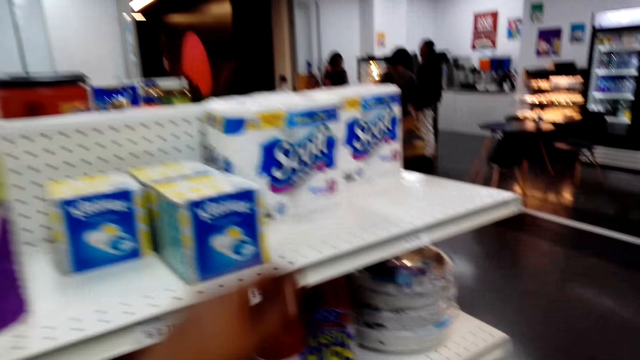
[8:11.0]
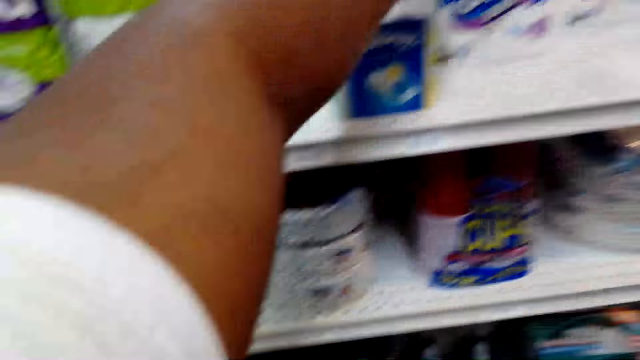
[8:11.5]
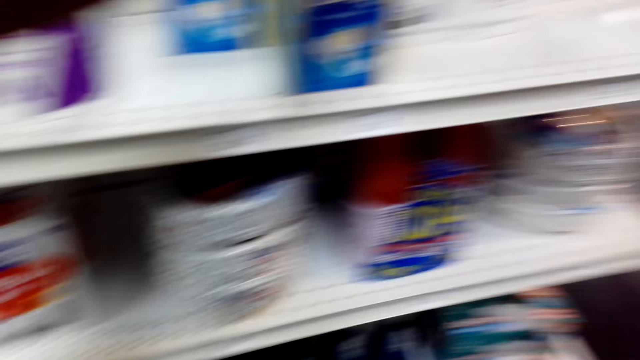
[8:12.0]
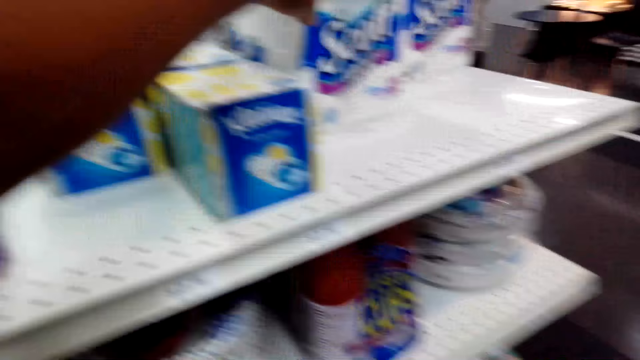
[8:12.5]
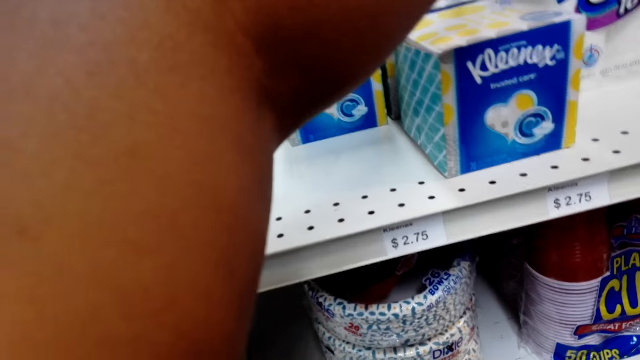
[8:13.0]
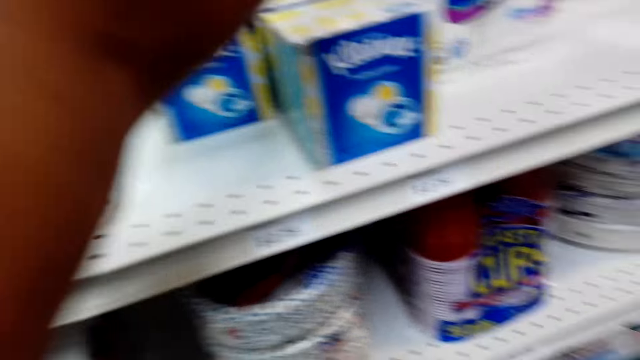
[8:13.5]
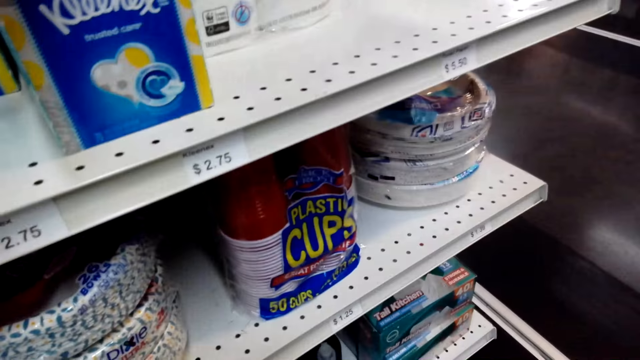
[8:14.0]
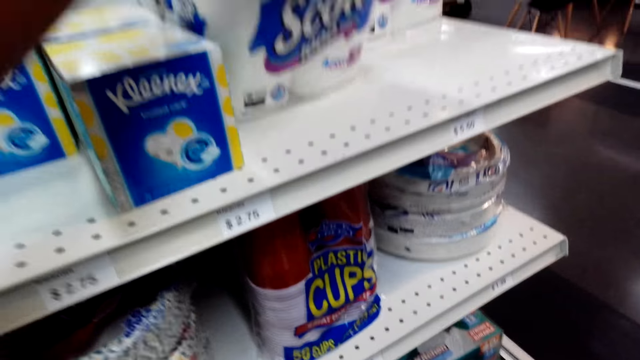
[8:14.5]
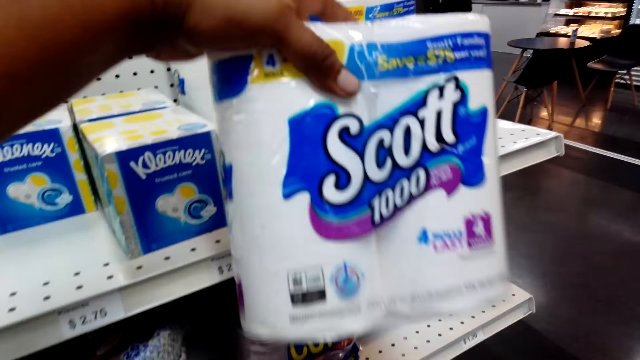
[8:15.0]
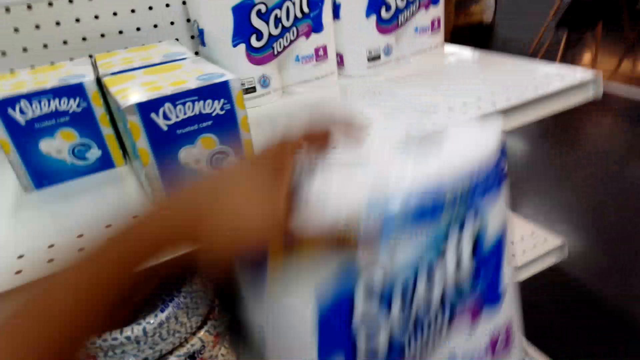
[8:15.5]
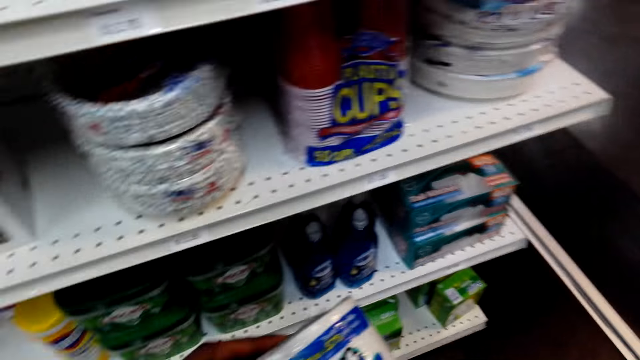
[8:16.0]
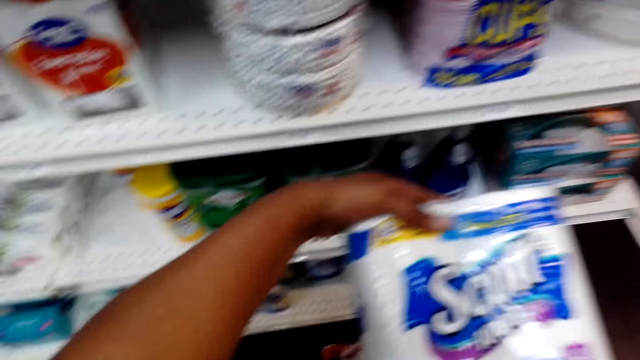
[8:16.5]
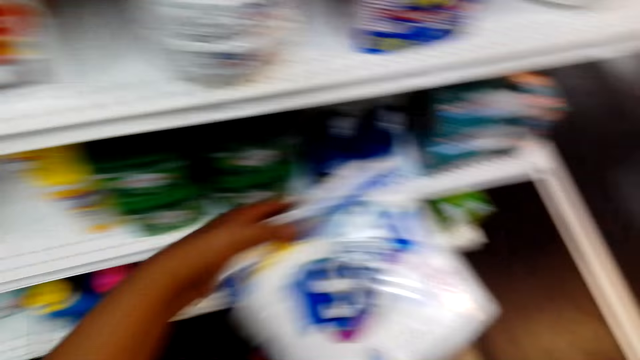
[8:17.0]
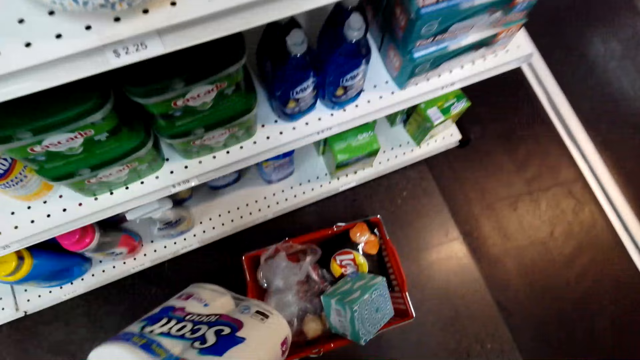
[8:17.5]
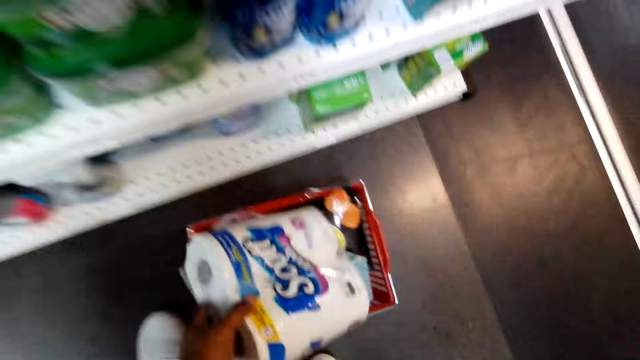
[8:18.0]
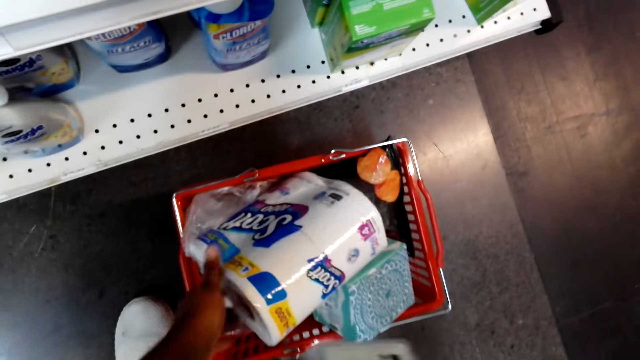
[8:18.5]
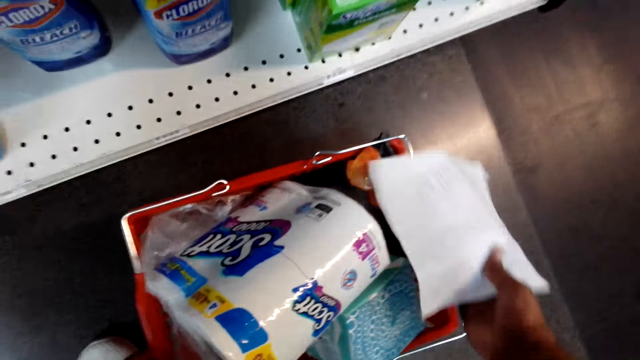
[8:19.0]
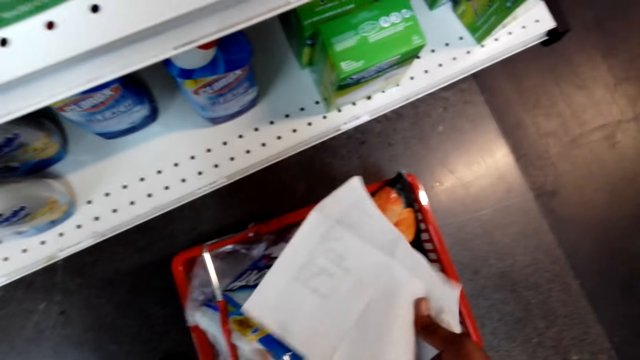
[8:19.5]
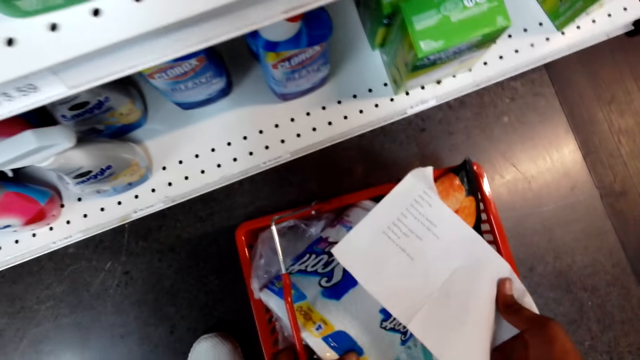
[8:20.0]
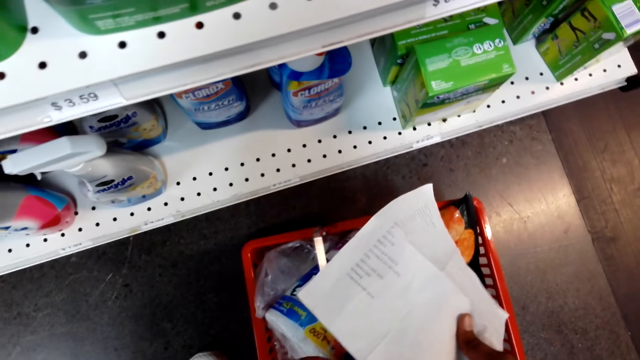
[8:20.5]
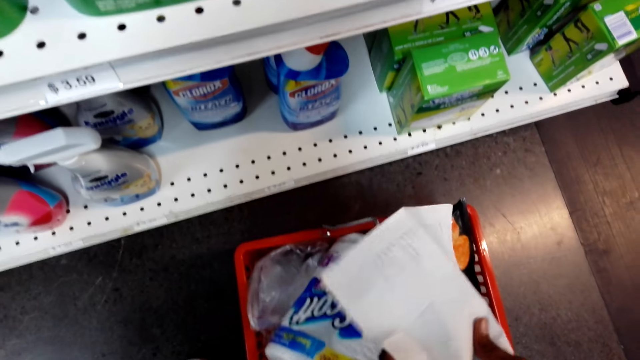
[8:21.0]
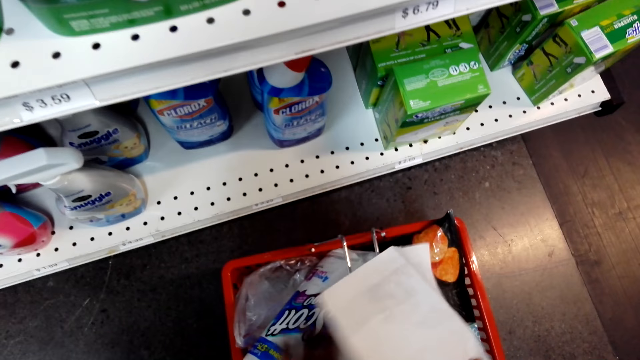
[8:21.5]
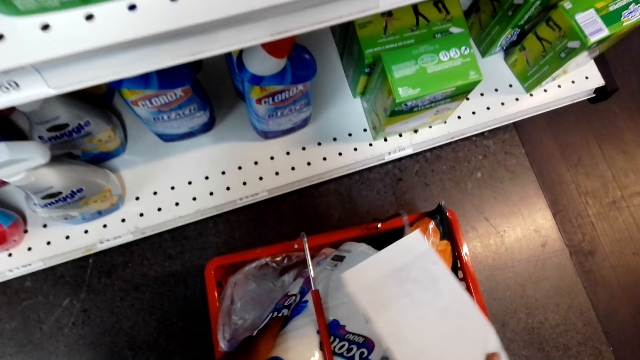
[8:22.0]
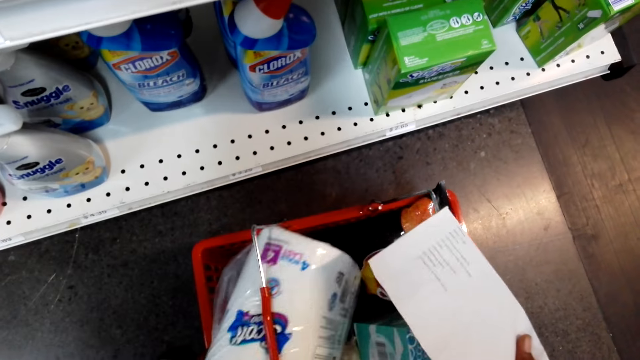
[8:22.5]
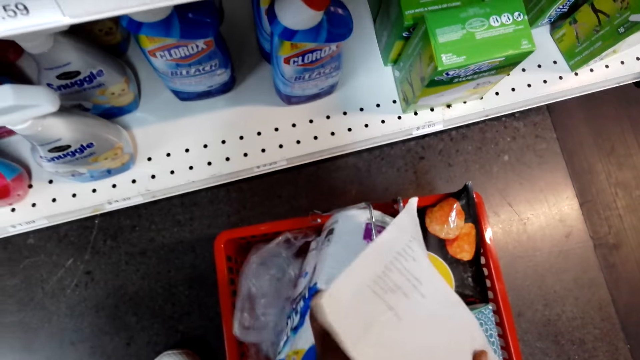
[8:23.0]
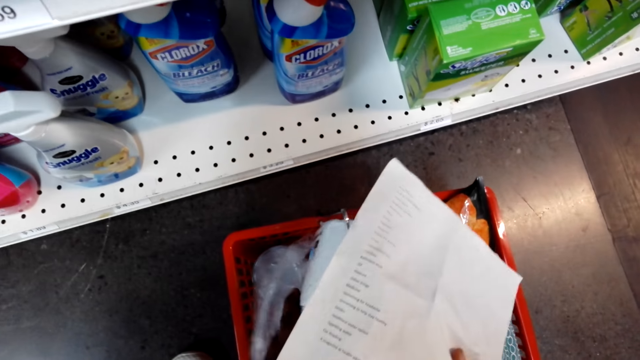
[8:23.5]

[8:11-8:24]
The camera wearer picks up toilet paper. They look at the toilet paper. They put the toilet paper on the shopping basket. They arrange the shopping basket.

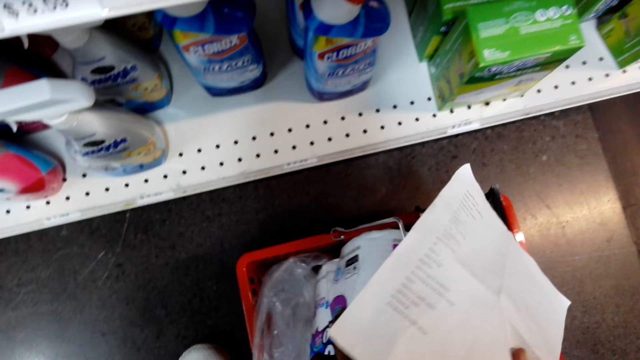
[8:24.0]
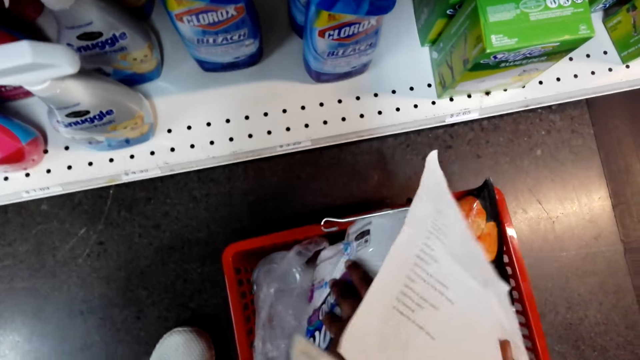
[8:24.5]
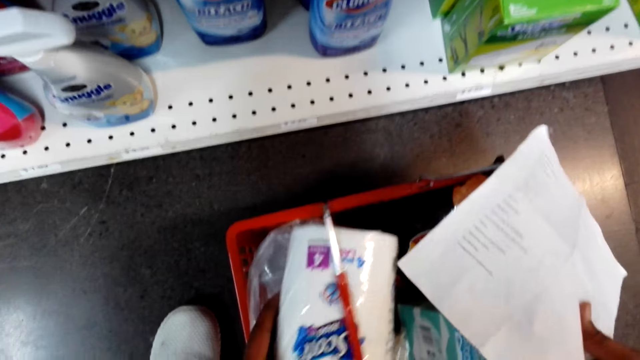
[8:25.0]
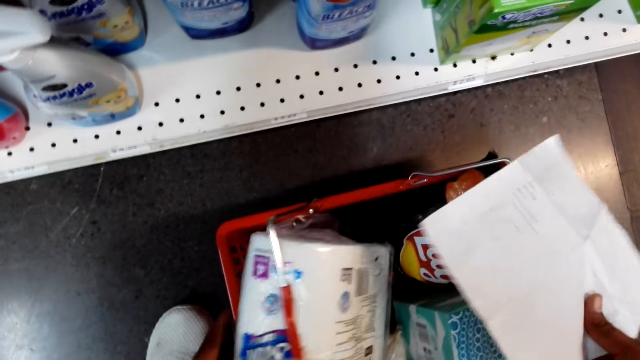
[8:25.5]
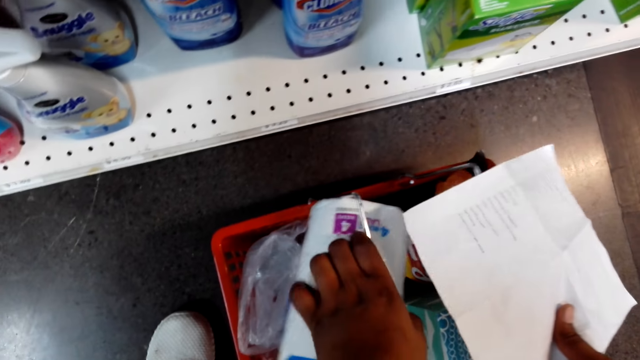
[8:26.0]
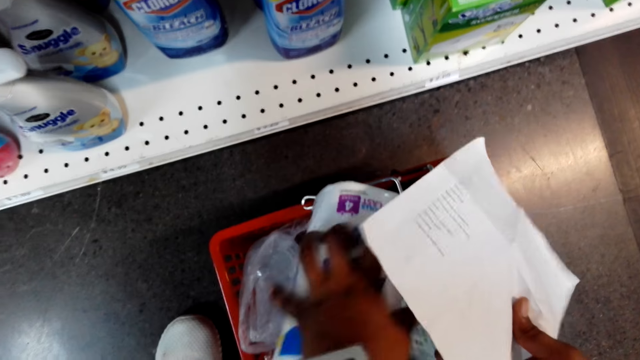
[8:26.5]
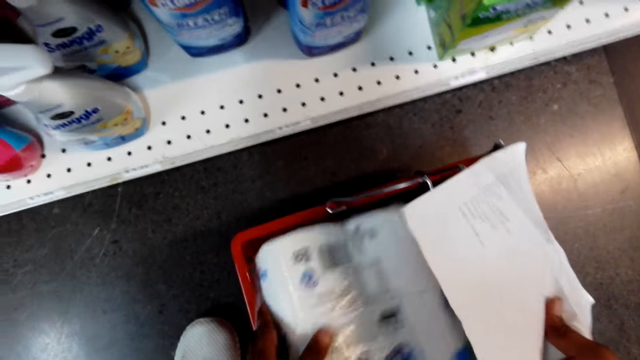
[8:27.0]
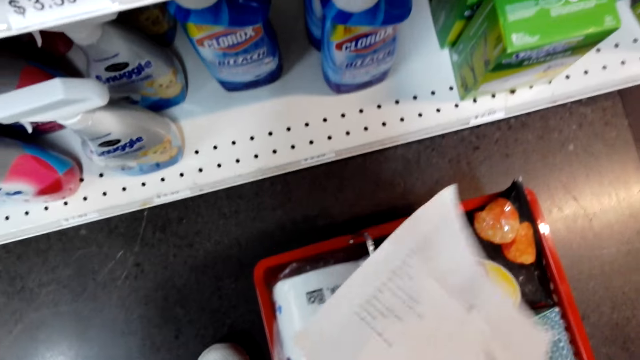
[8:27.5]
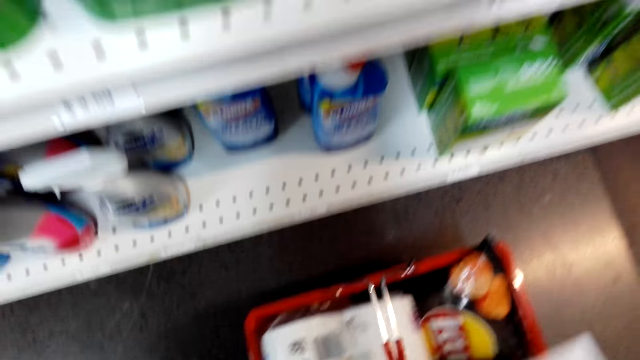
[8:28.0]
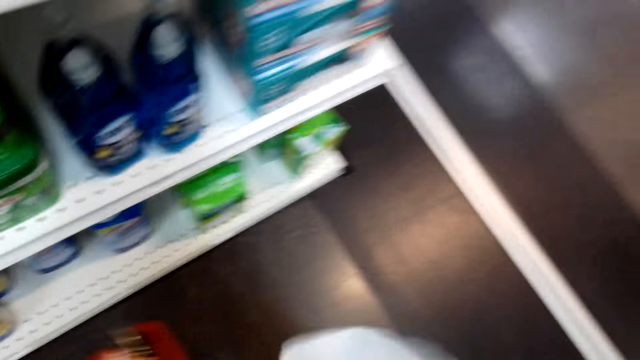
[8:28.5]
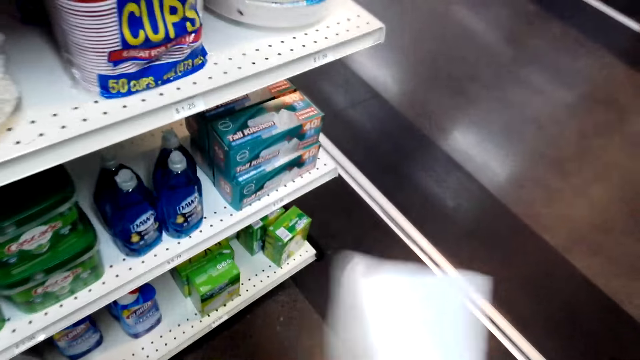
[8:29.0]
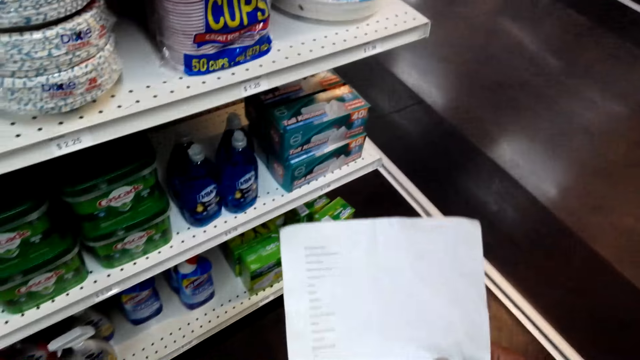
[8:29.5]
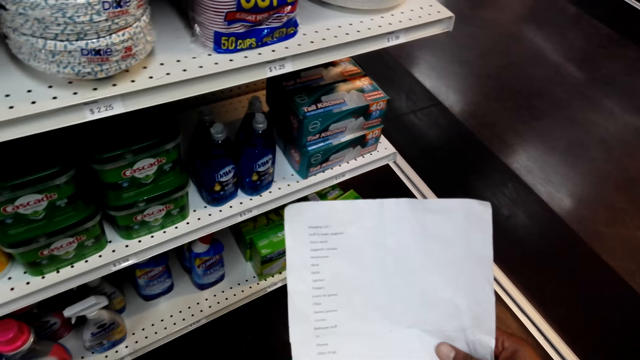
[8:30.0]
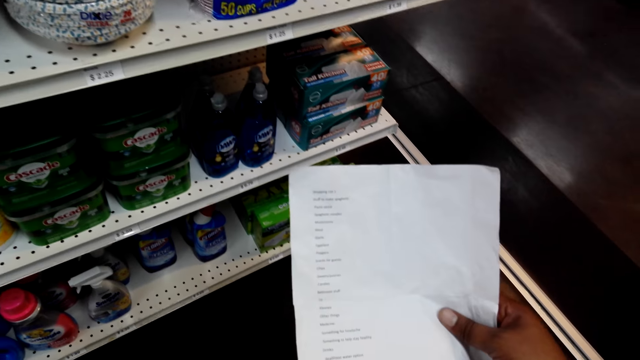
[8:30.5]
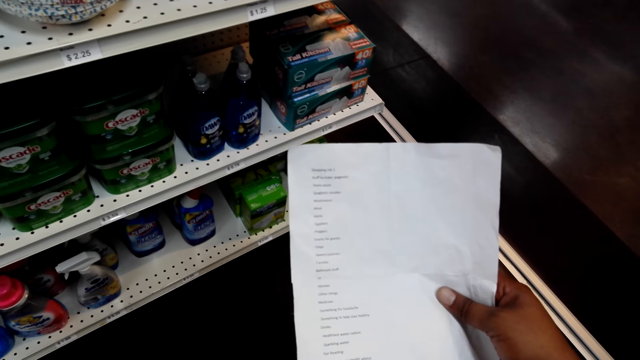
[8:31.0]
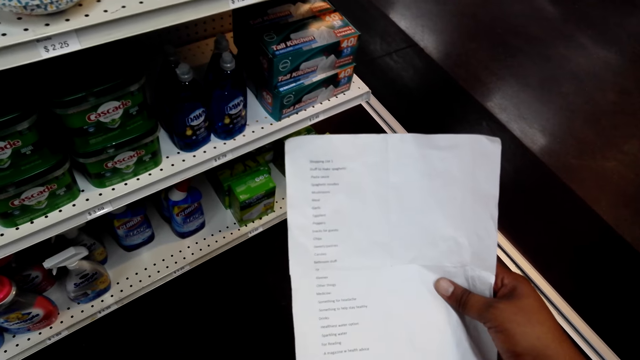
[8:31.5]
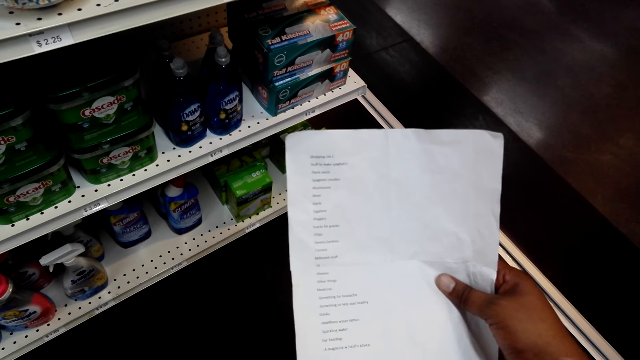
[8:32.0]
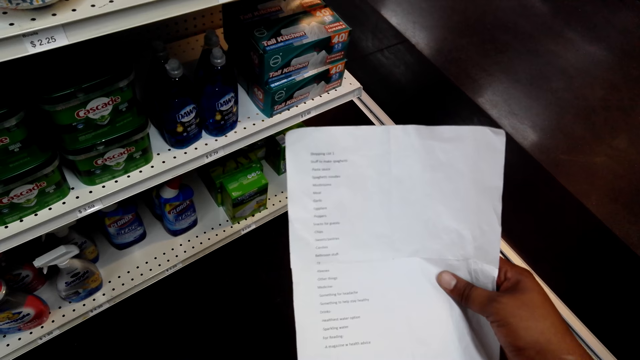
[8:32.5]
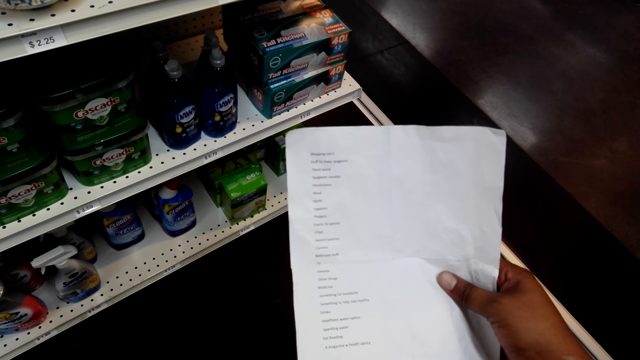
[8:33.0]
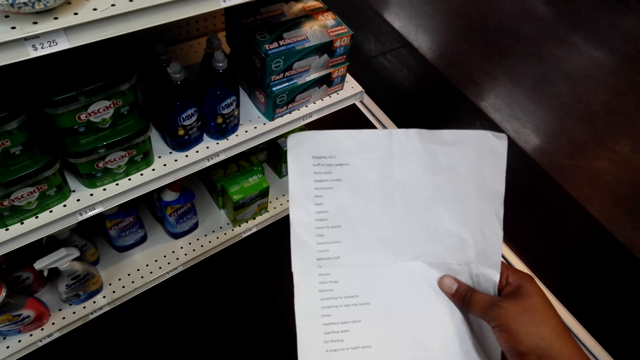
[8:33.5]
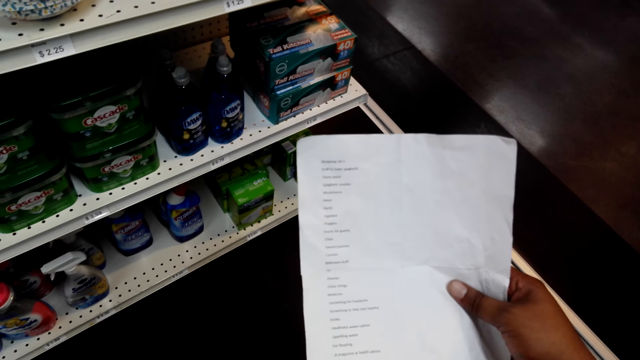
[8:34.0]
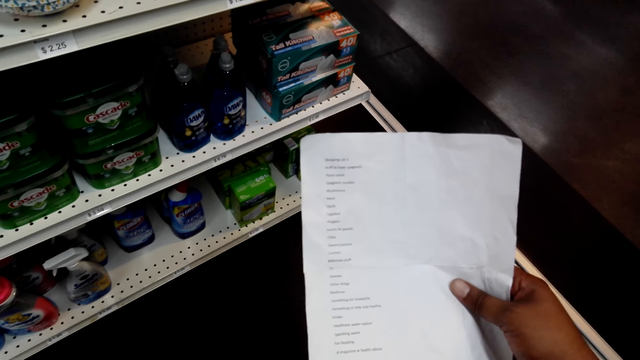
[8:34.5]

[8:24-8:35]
The camera wearer picks up the shopping basket. They read through the shopping list.
